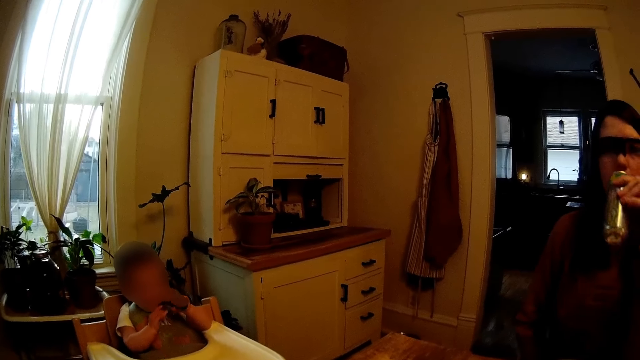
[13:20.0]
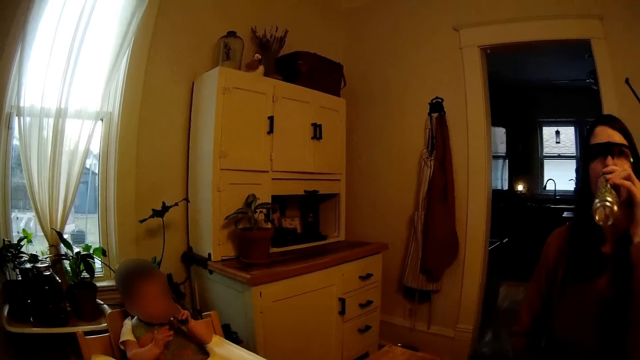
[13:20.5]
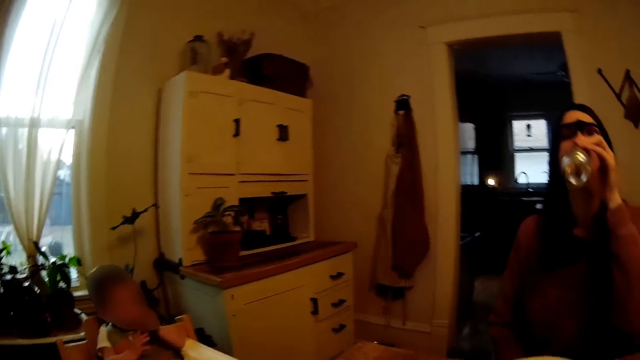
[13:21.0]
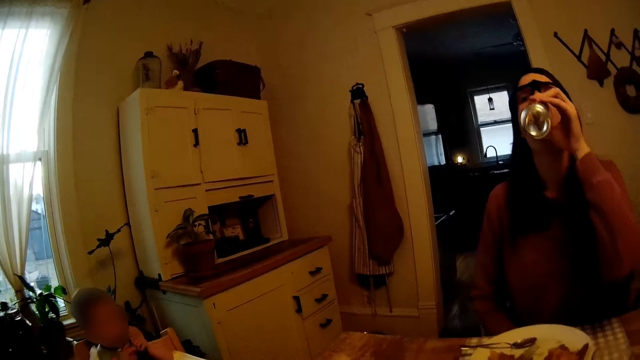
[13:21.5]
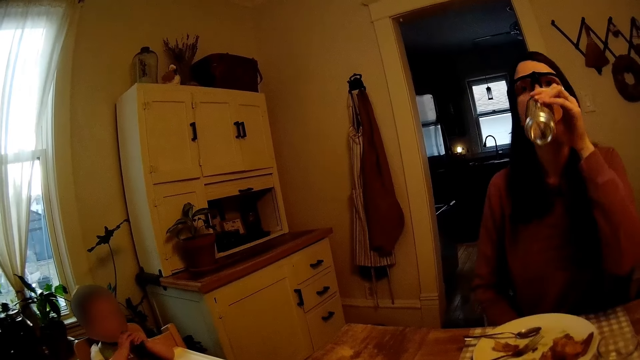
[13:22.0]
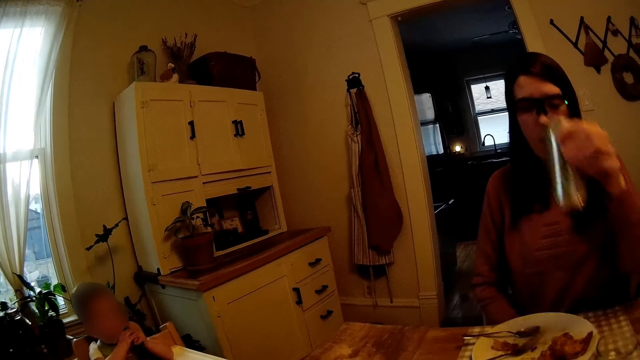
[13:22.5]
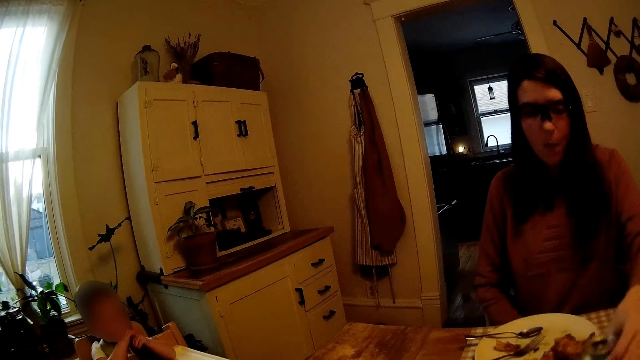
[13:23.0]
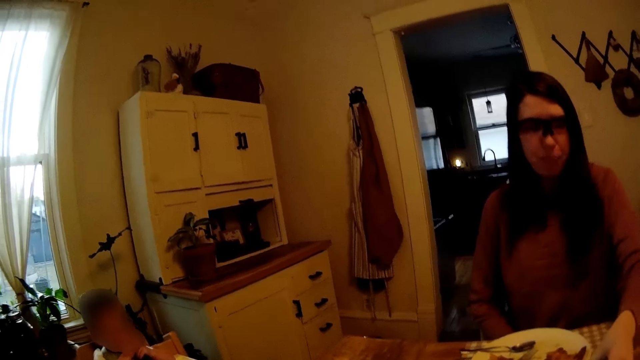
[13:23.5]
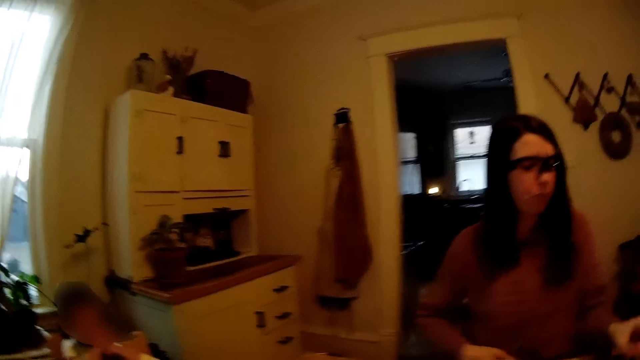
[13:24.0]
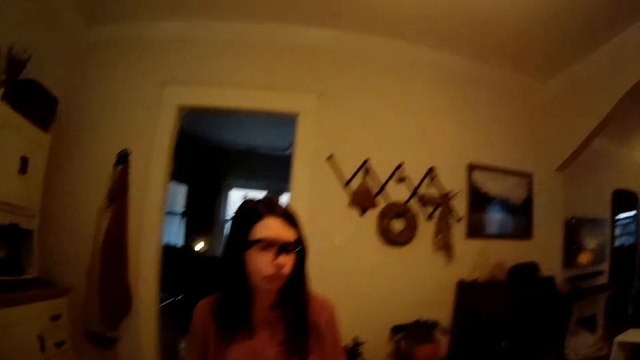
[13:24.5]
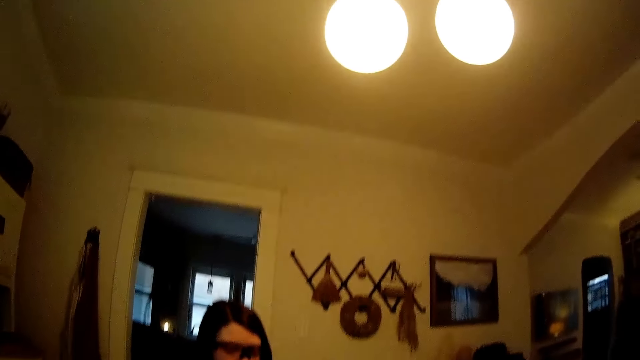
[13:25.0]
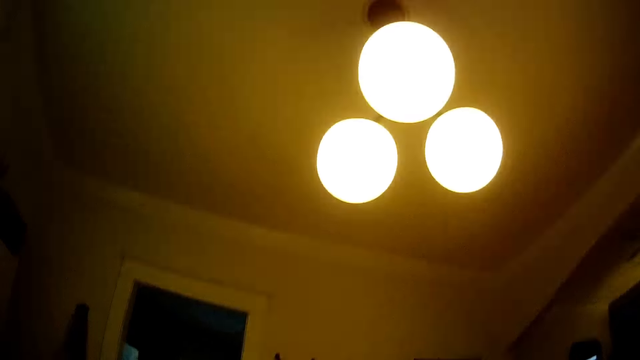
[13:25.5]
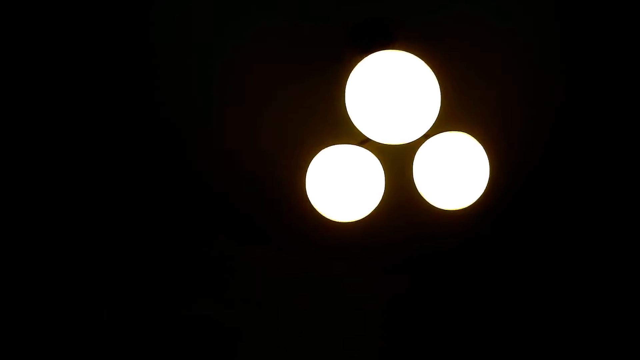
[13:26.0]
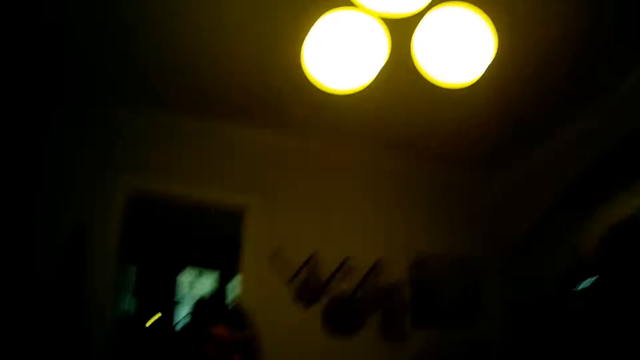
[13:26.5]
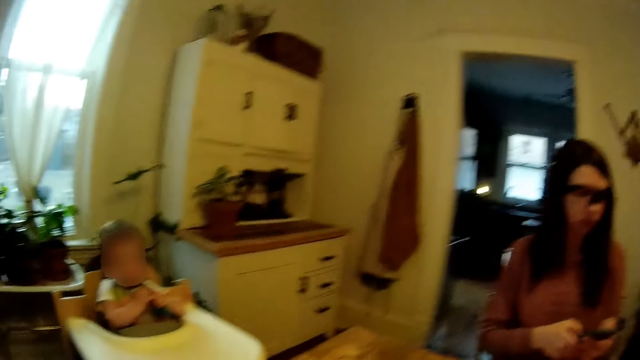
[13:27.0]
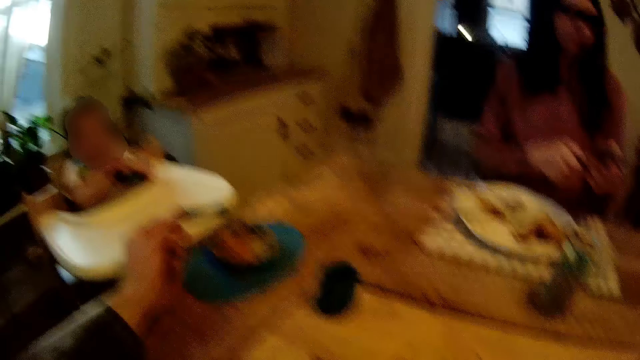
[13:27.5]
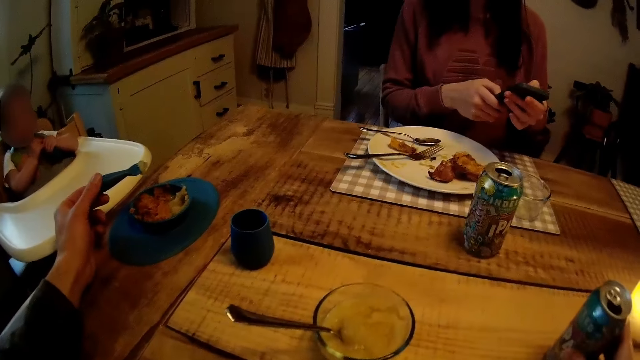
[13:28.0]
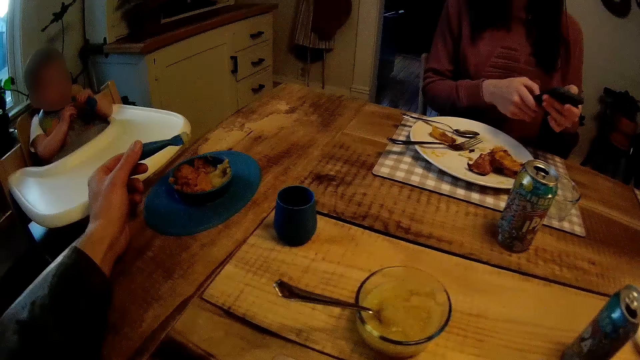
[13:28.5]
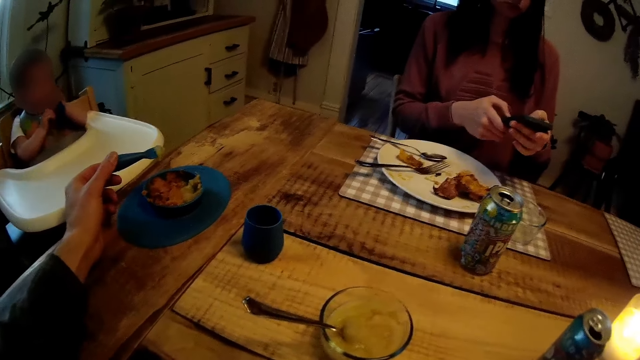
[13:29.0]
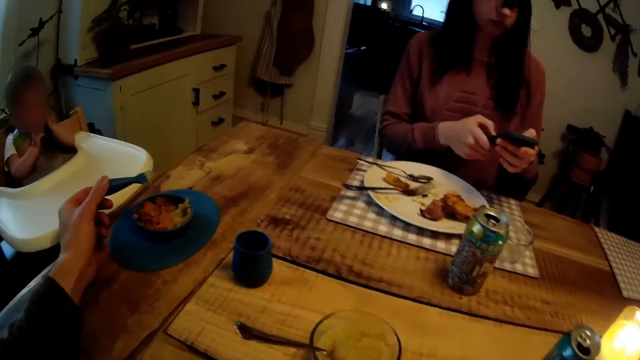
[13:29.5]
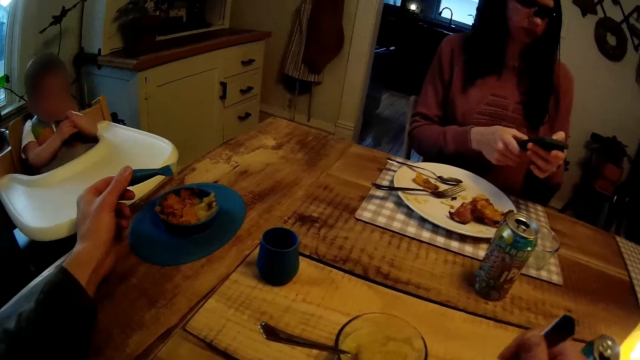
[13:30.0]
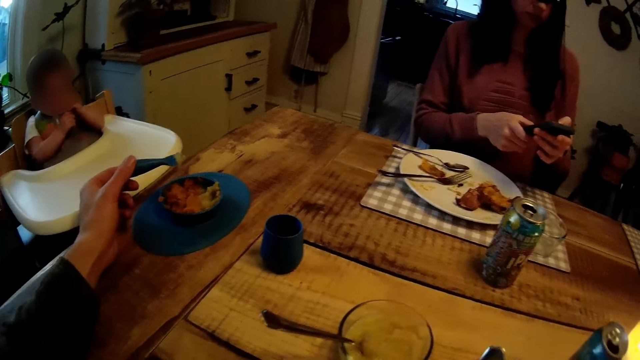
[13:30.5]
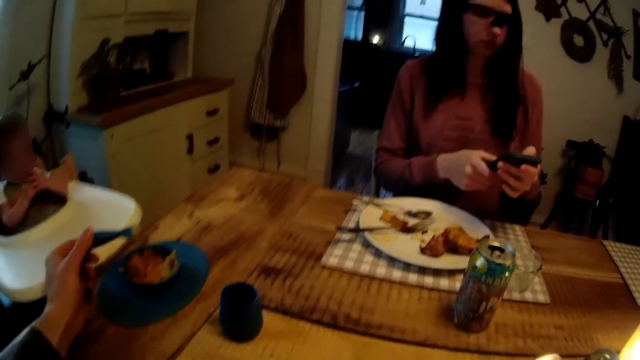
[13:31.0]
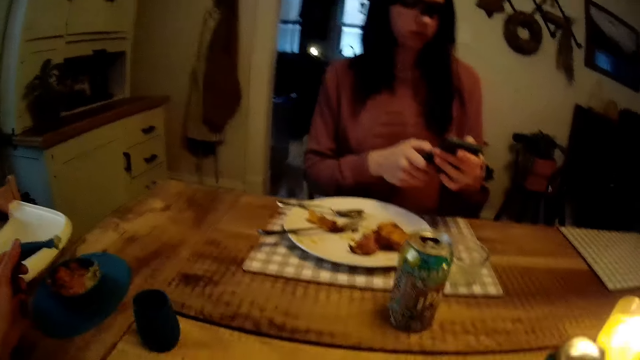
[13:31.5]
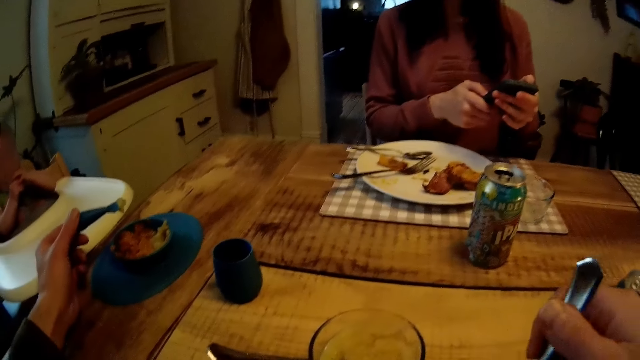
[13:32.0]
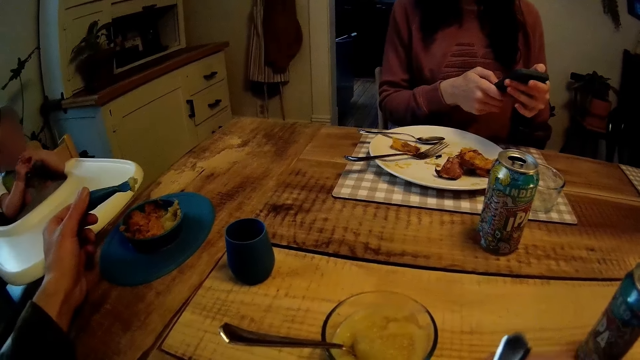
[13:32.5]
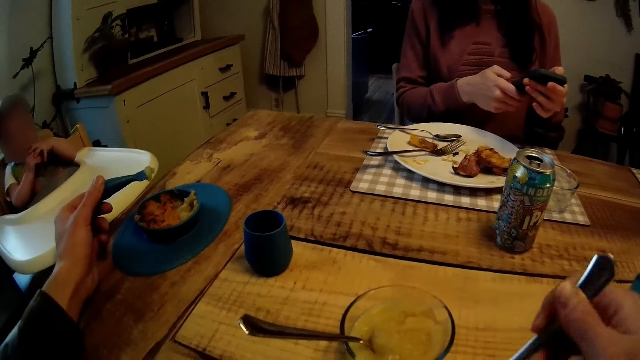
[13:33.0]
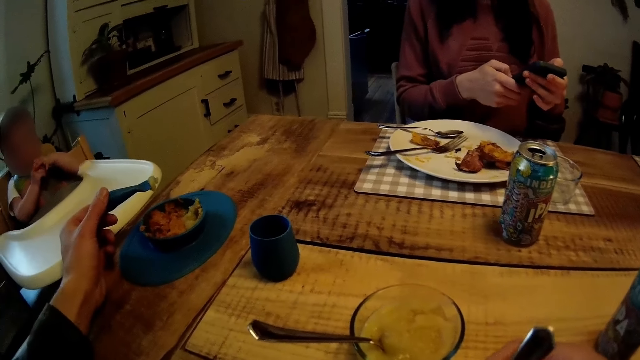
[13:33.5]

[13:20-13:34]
A woman drinks from a can of drink with her left hand. The woman drops the can of drink on the table with her left hand. The camera wearer looks around. They hold a baby spoon. They feed a baby from the bowl of baby food on the table with the baby spoon. The woman presses a phone with both hands. The camera wearer holds a spoon. They eat from a plate on the table with a fork.

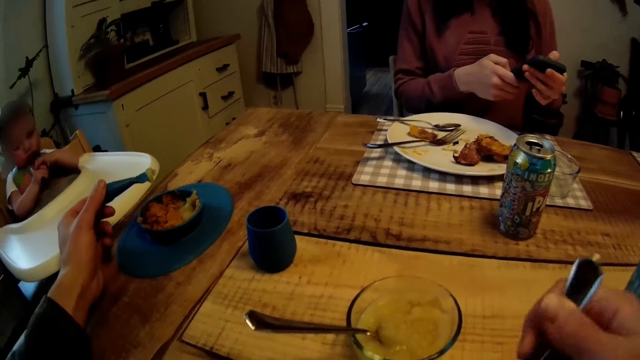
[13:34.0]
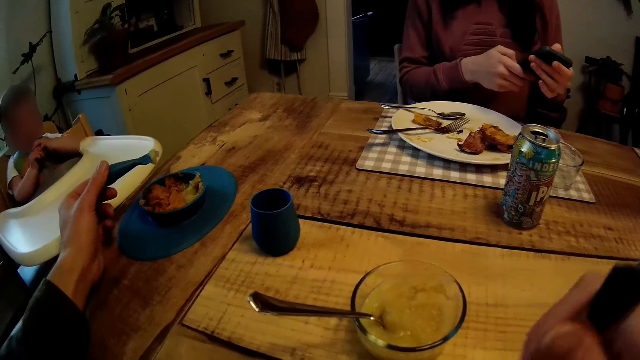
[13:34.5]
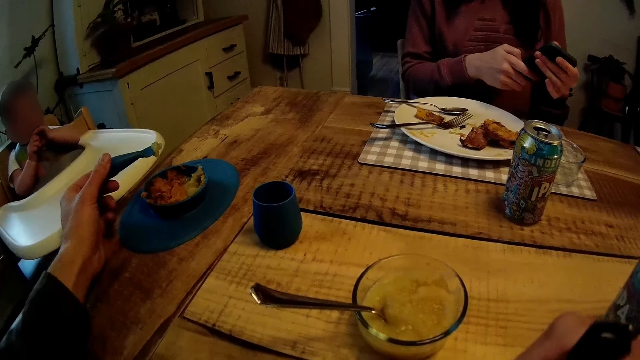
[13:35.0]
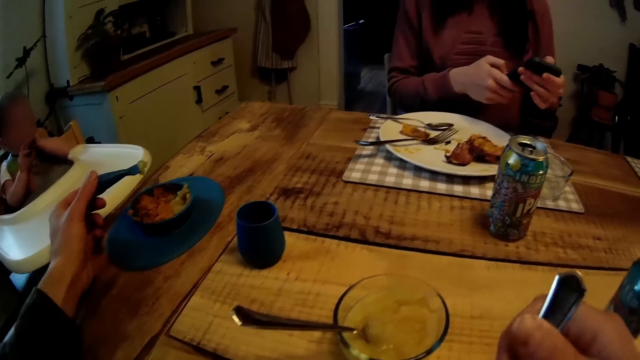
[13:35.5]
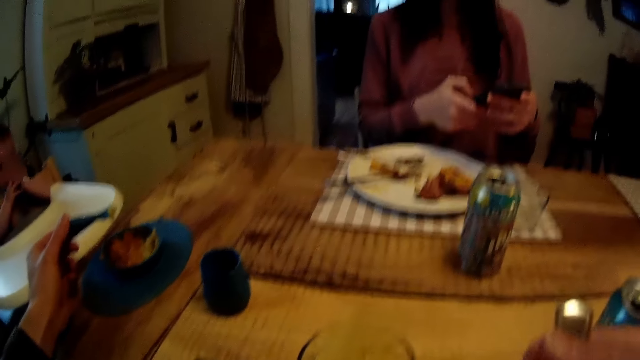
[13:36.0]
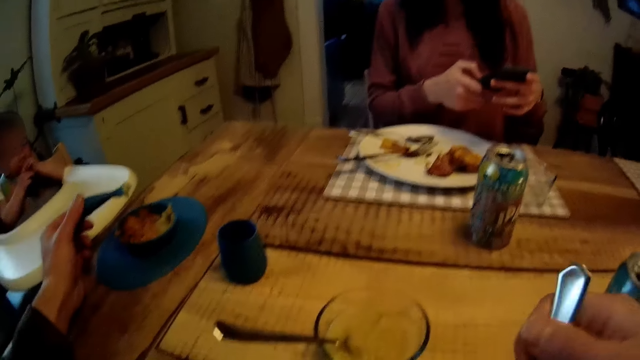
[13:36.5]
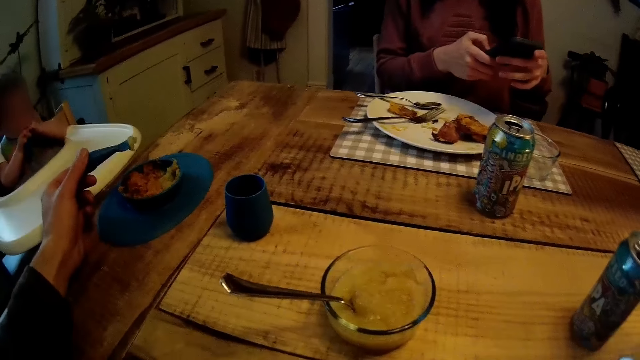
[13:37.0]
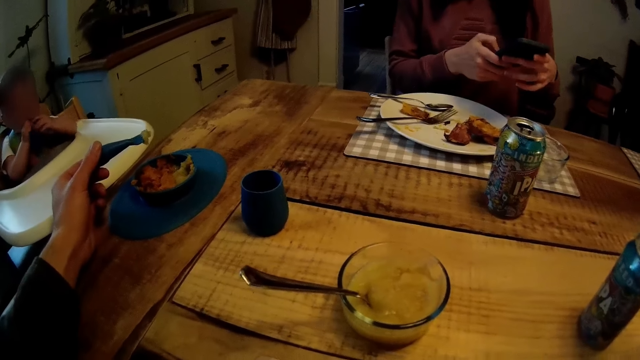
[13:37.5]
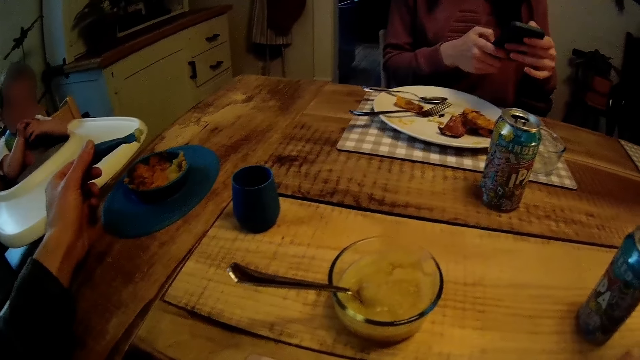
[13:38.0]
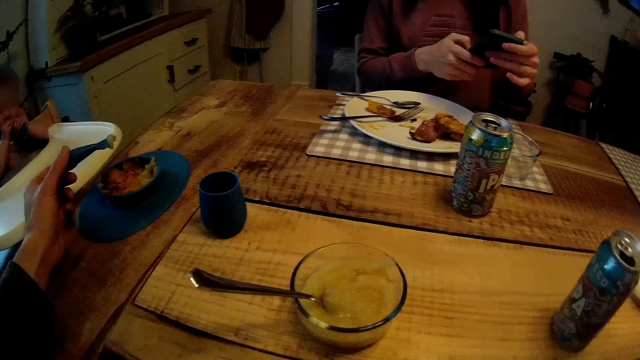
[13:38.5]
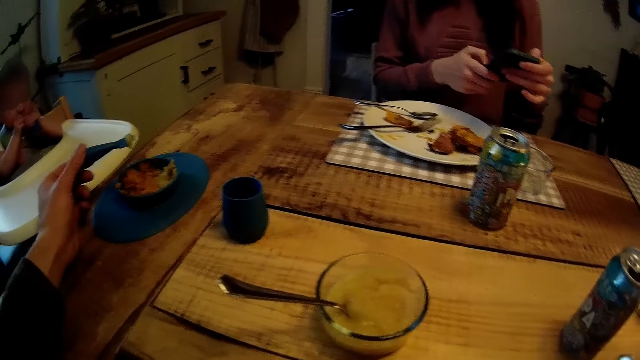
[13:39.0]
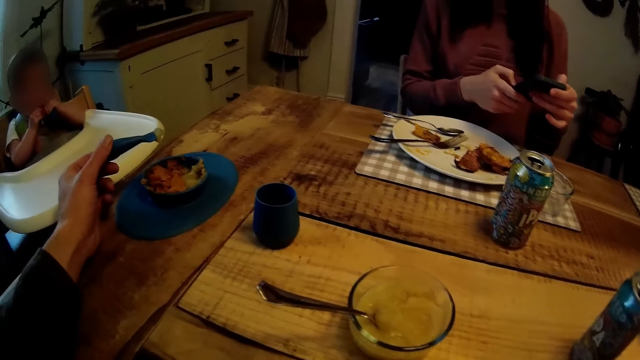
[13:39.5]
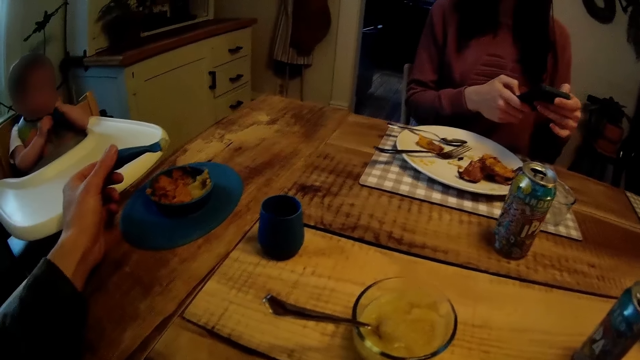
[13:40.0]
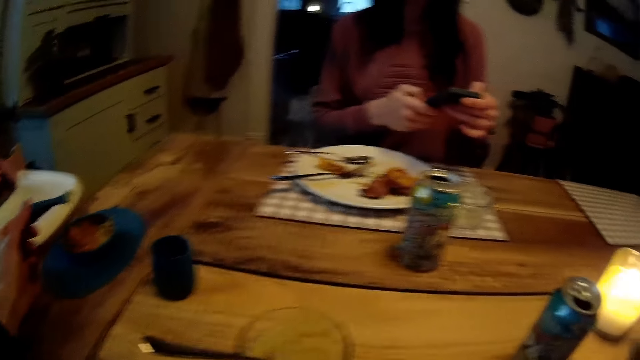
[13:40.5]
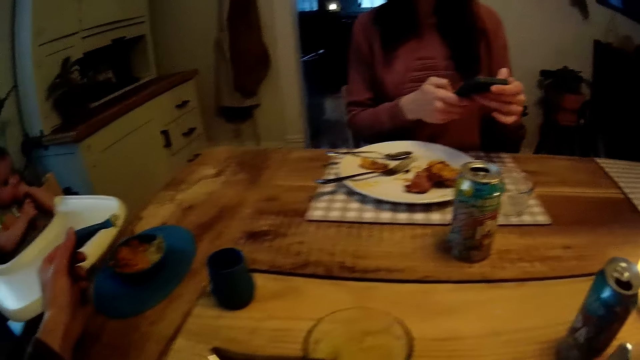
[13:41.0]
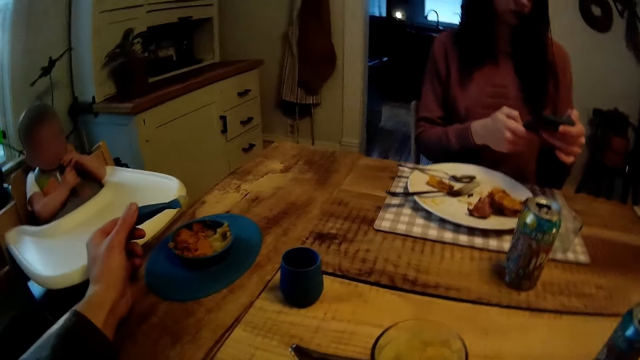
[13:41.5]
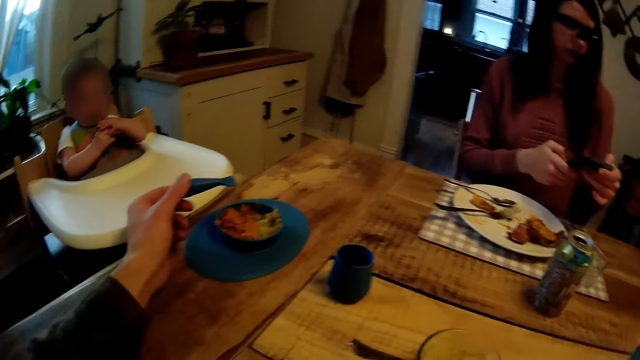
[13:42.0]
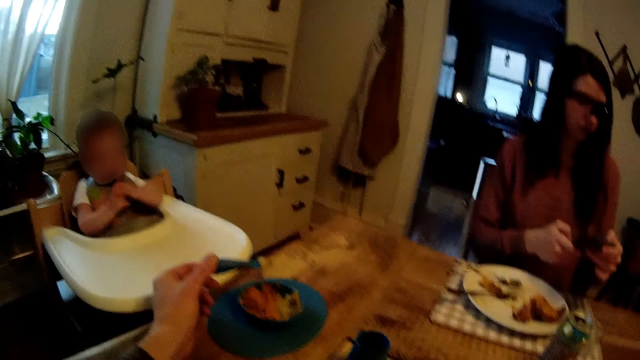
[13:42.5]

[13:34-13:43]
The camera wearer eats food. A woman uses a phone. The camera wearer looks around. A baby plays with a spoon in the mouth. The woman uses the phone.
